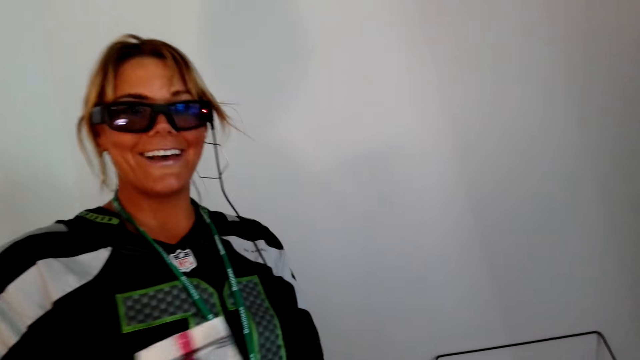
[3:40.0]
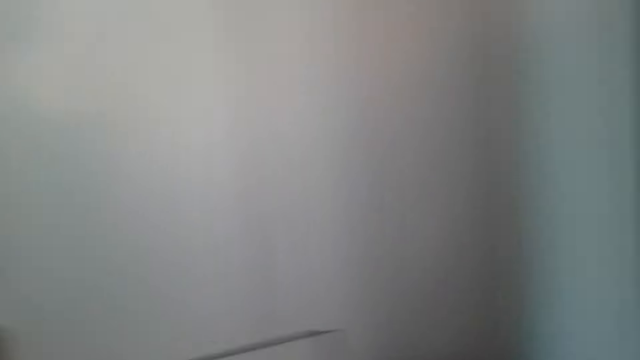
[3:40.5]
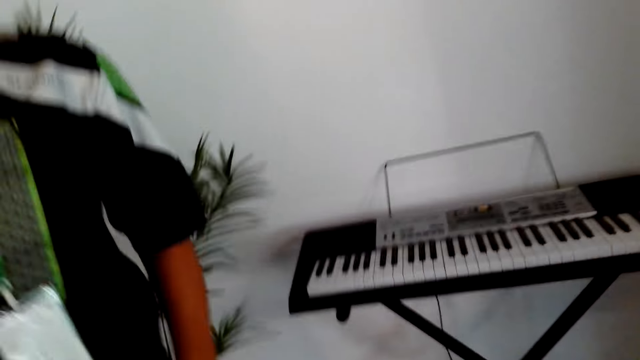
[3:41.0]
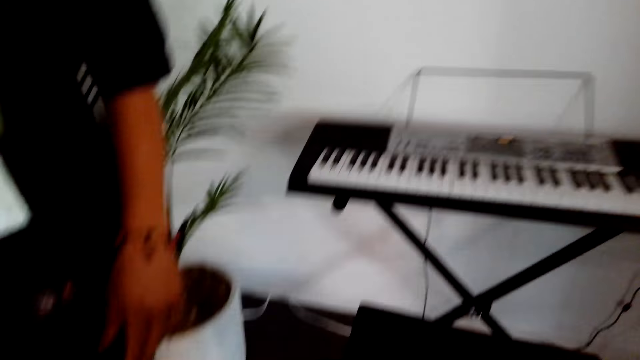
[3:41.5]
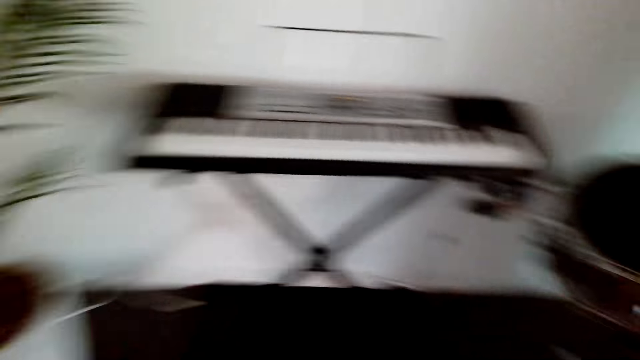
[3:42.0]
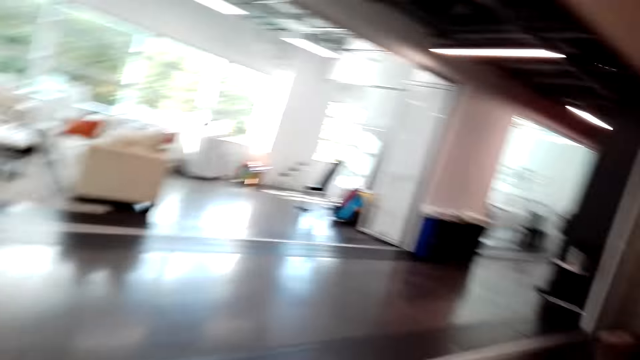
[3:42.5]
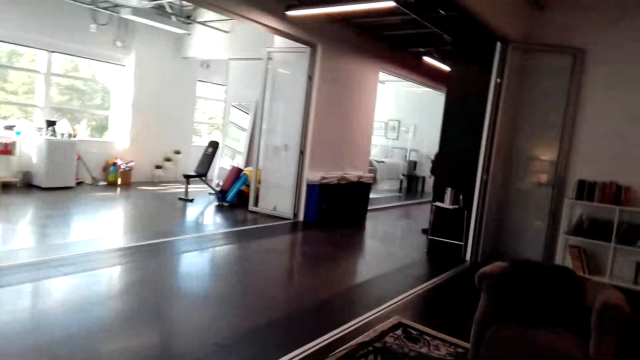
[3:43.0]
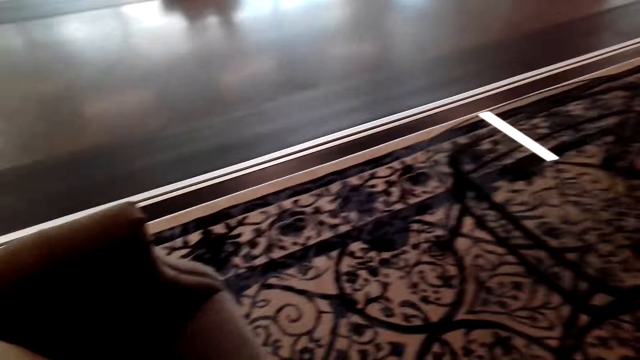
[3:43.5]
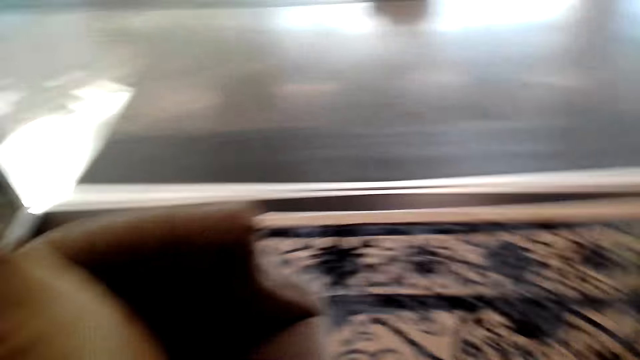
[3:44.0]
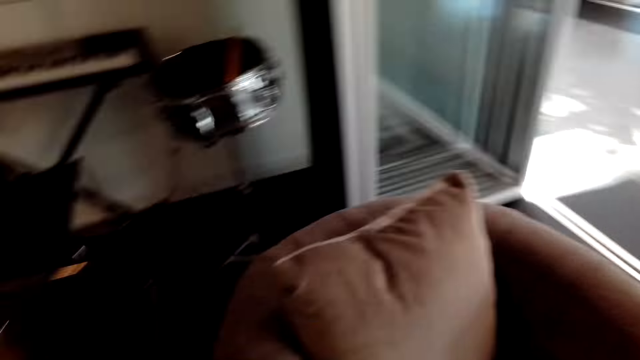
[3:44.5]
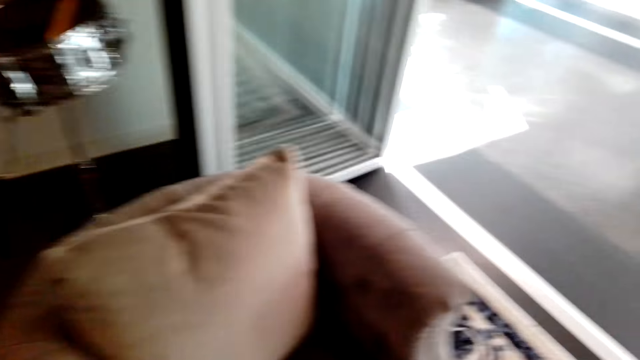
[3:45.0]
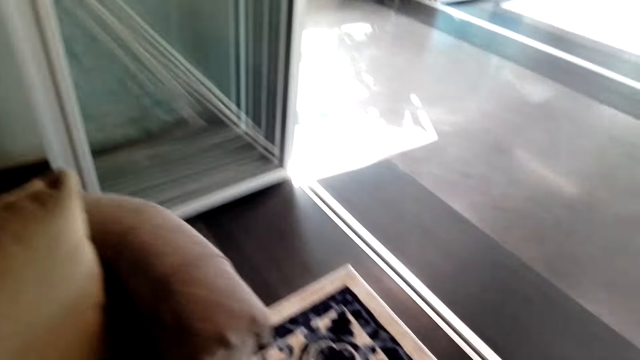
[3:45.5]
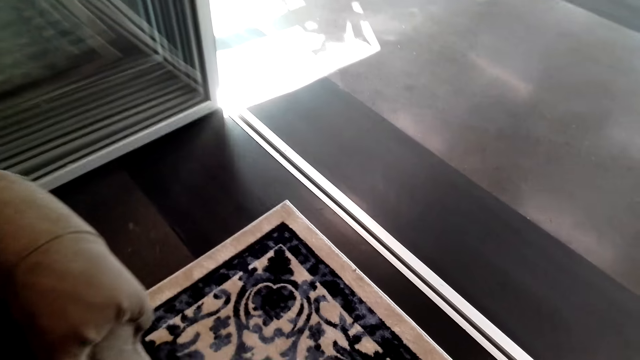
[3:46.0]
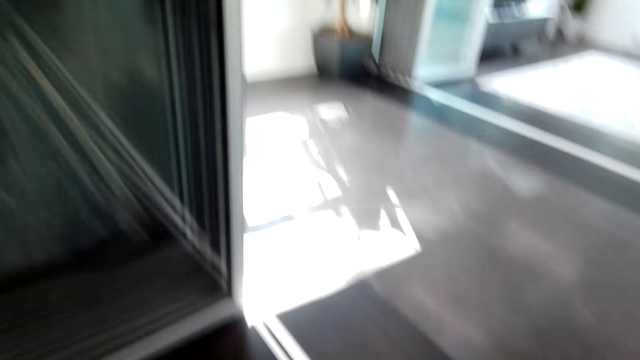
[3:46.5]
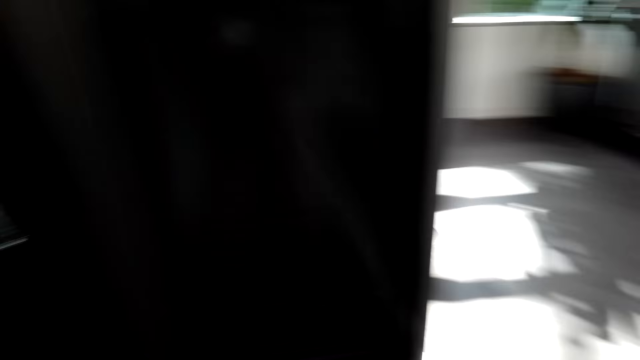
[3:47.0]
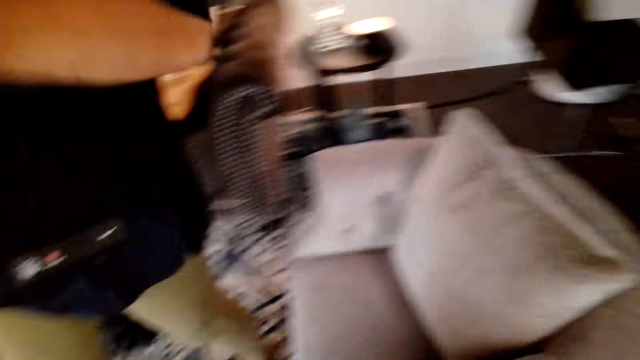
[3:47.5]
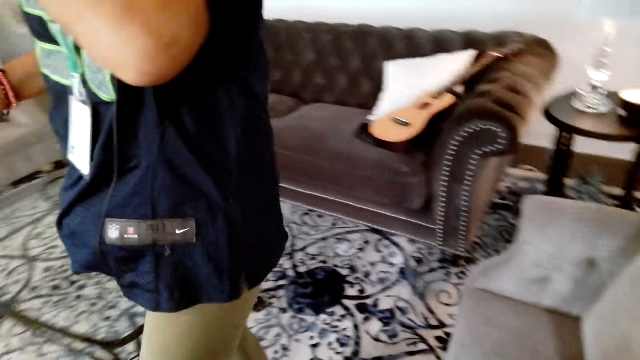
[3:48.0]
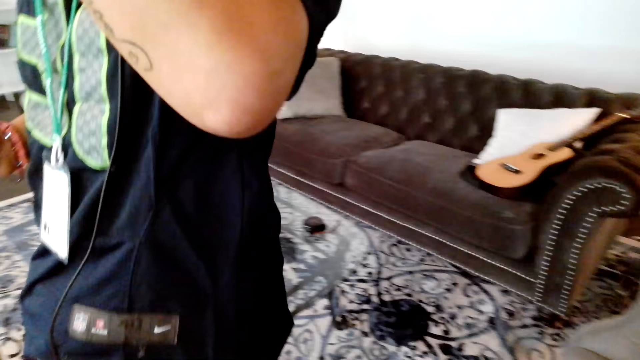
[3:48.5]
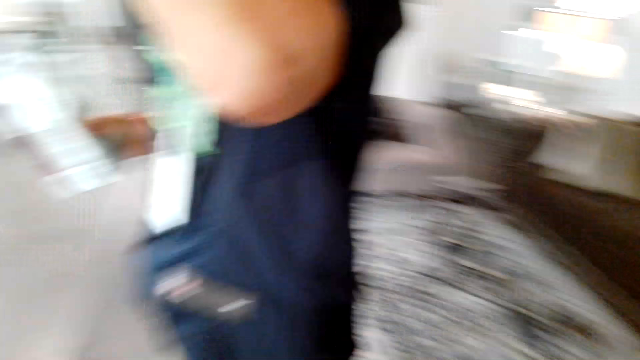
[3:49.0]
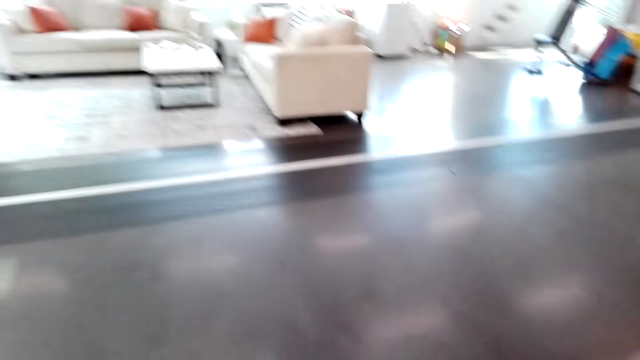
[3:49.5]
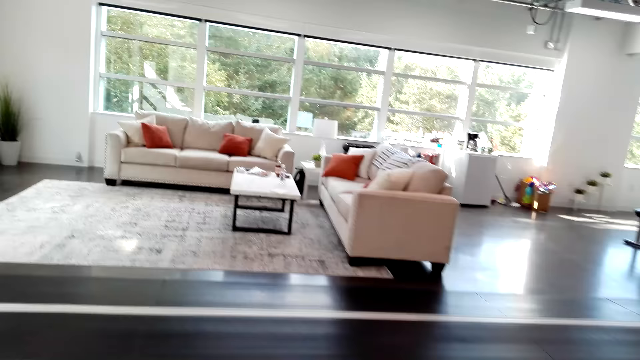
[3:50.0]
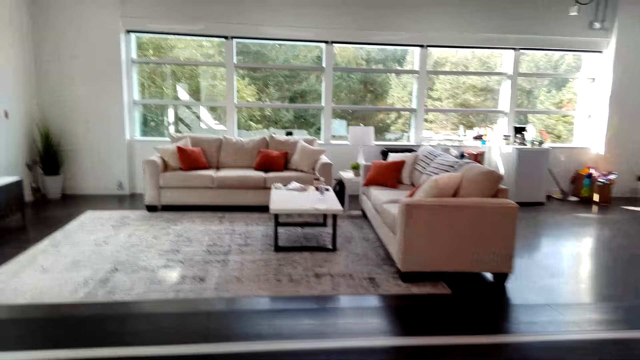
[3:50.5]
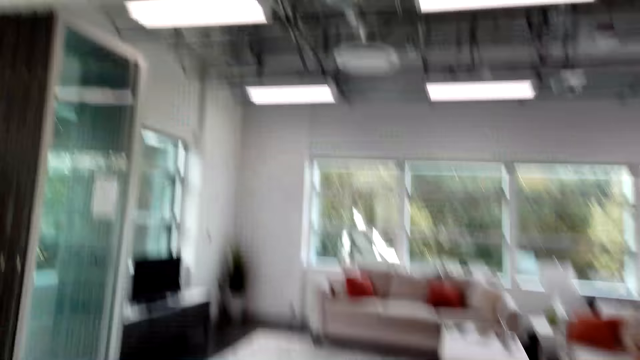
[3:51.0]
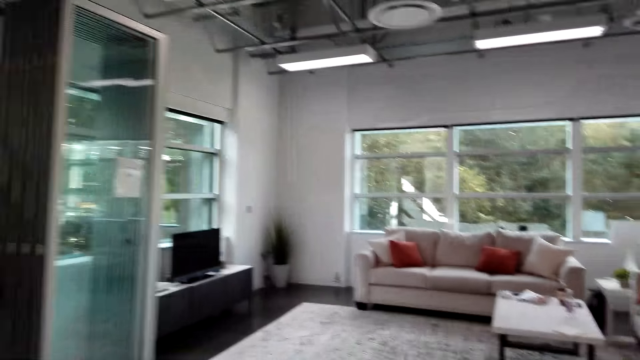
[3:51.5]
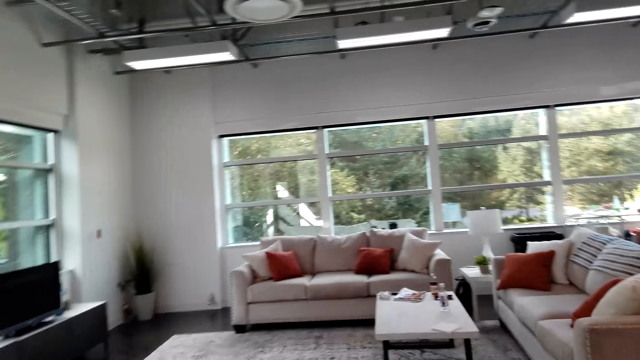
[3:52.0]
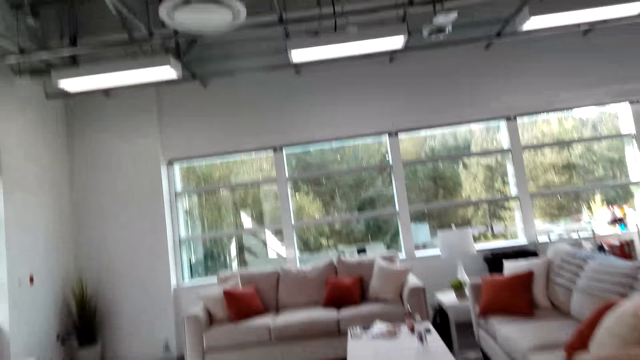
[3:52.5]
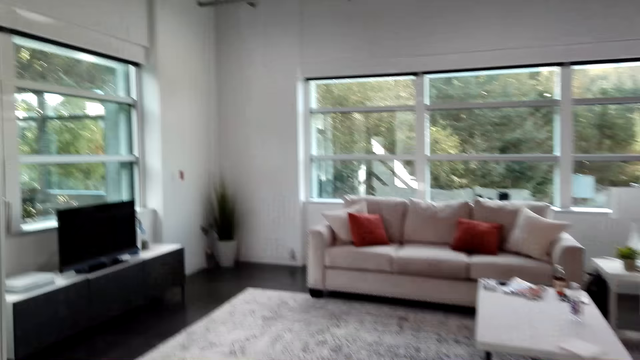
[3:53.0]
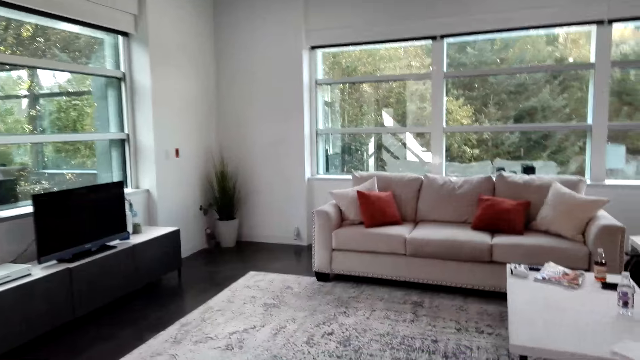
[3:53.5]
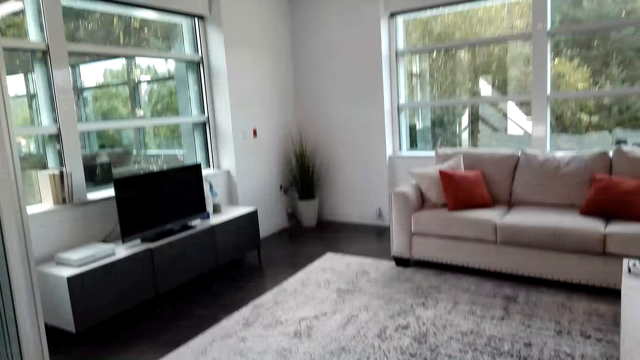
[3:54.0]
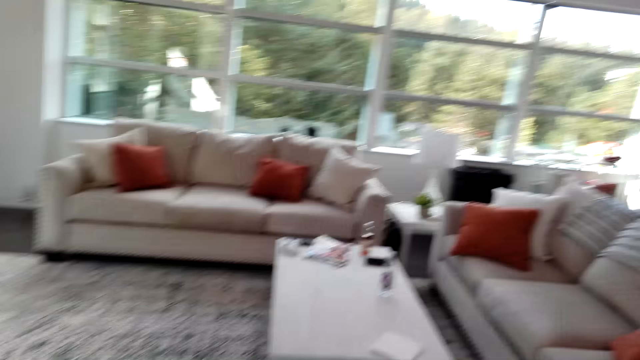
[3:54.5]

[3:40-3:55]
The camera wearer talks to a woman. The woman talks to the camera wearer. The camera wearer looks around. The woman talks to the camera wearer. The camera wearer talks to the woman. The woman talks to the camera wearer. The camera wearer talks to the woman. The woman talks to the camera wearer. The camera wearer talks to the woman. The woman talks to the camera wearer. The woman walks around the room. The woman talks to the camera wearer again. The camera wearer walks.

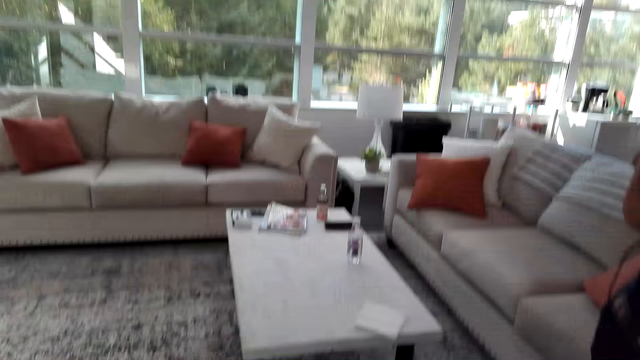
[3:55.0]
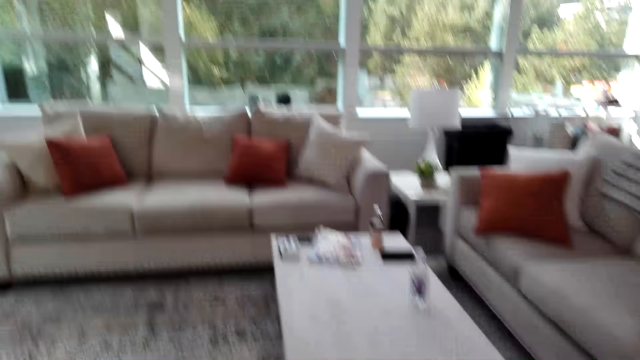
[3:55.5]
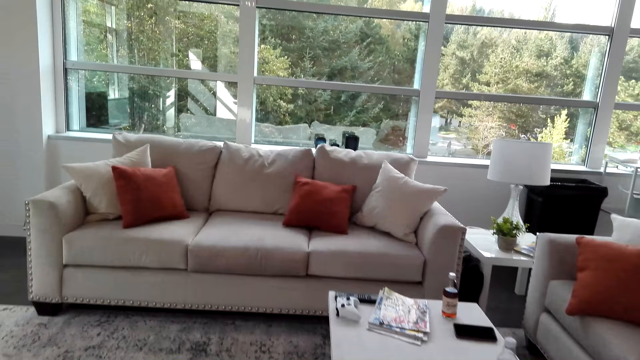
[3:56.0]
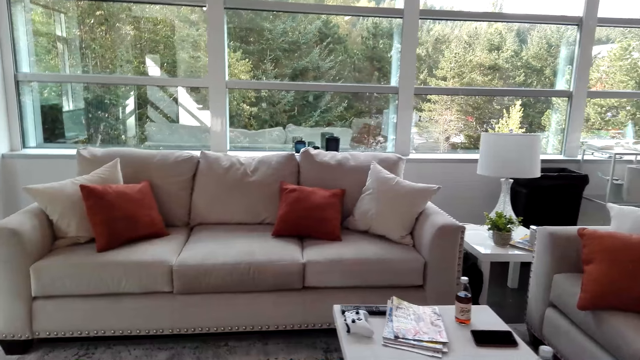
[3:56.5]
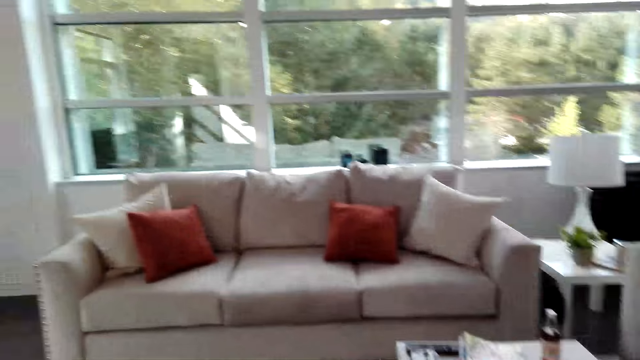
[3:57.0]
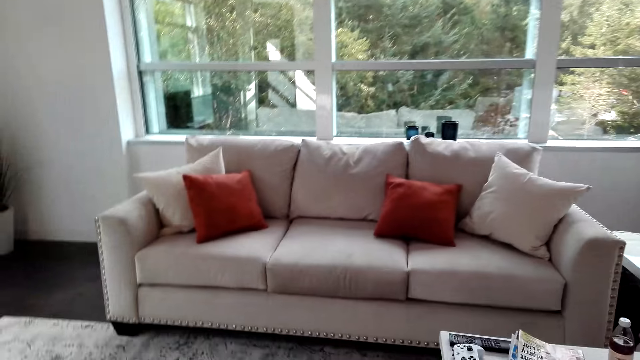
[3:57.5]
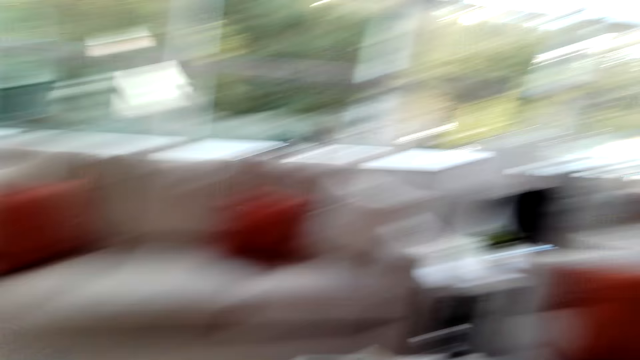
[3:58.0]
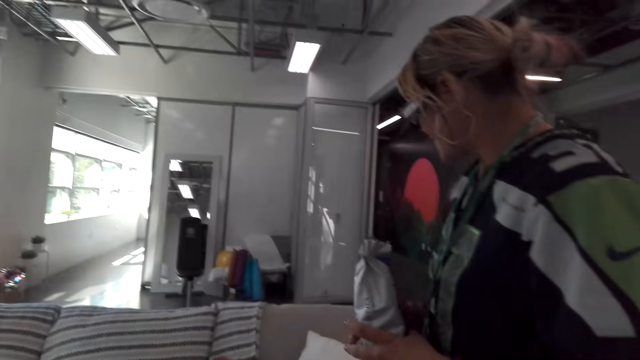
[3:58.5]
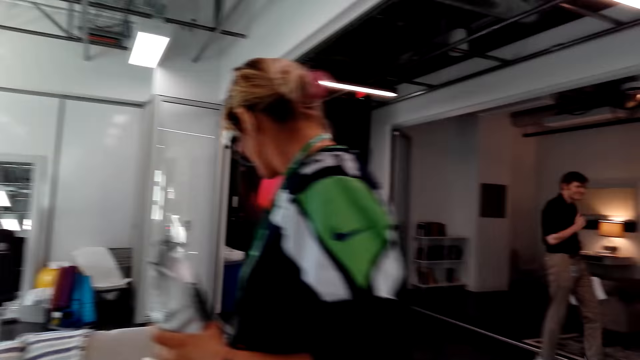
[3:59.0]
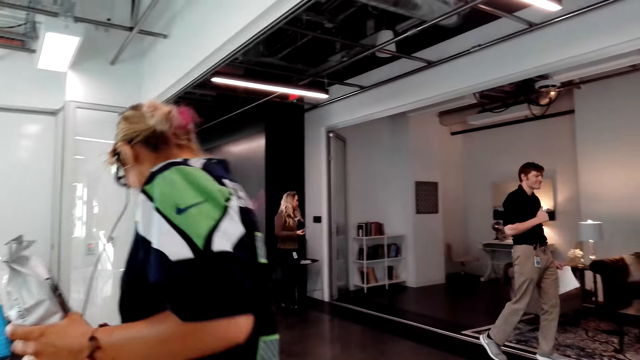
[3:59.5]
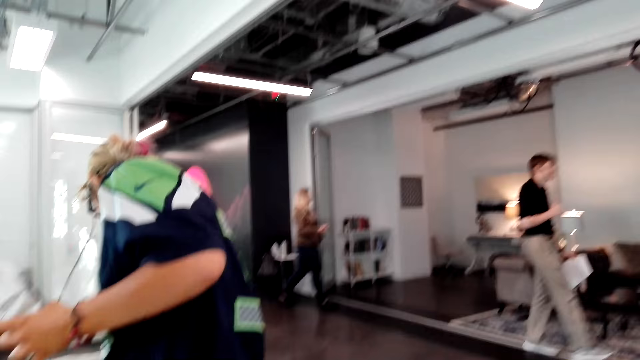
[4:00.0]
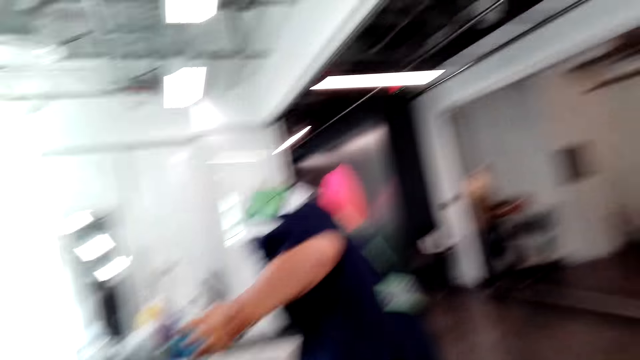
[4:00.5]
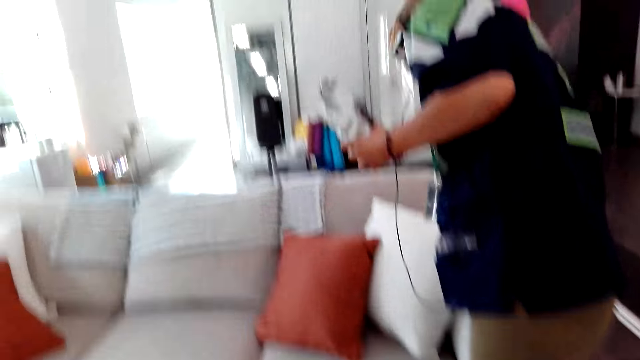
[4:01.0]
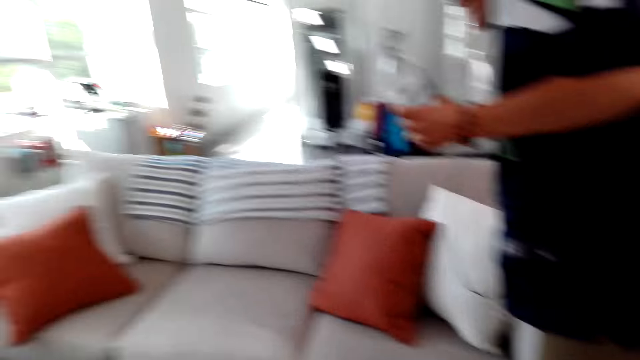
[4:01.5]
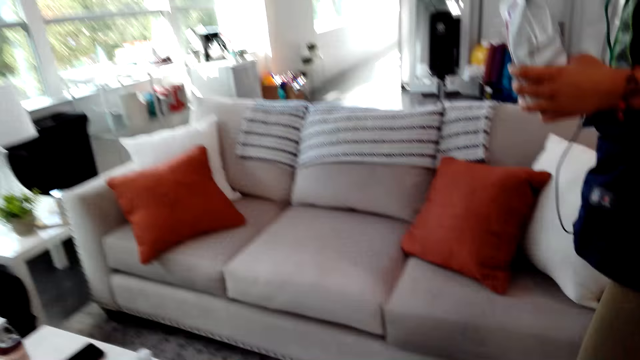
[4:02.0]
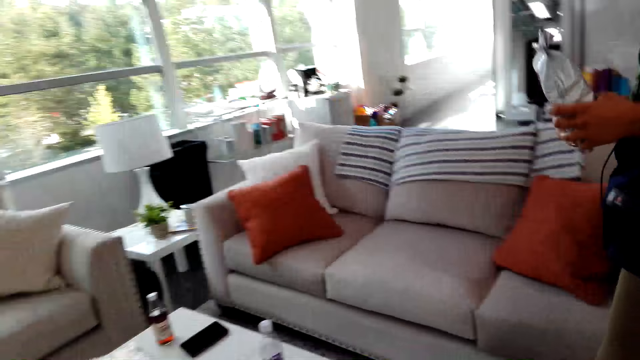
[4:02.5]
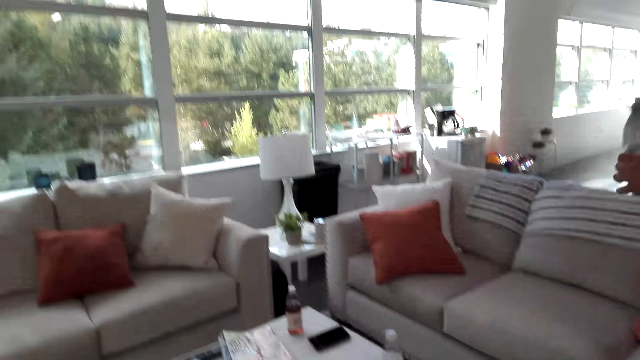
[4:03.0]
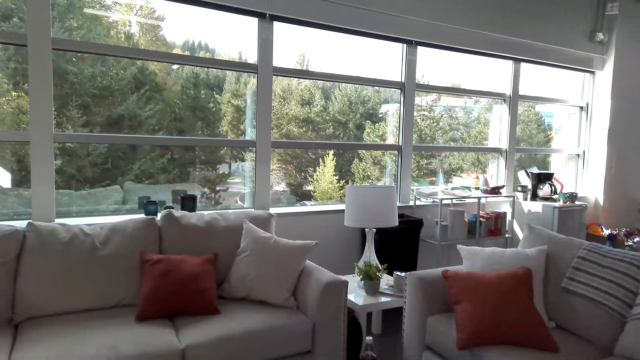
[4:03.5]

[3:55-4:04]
The camera wearer talks to the woman. The woman talks to the camera wearer. The camera wearer looks around. The woman touches the couch. The woman talks to the camera wearer. The camera wearer talks to the woman.
